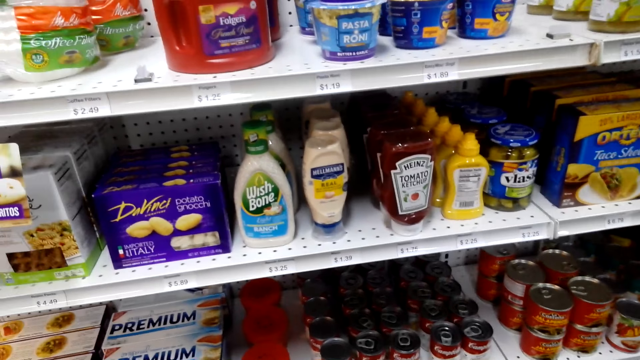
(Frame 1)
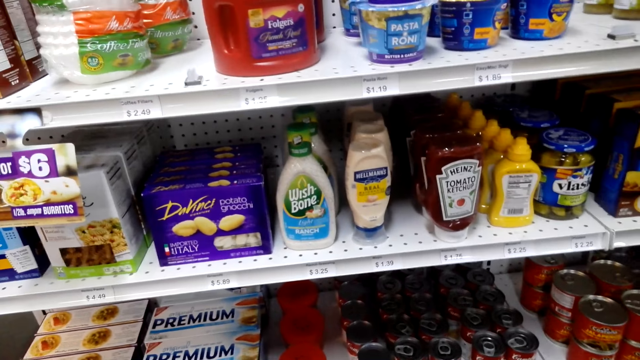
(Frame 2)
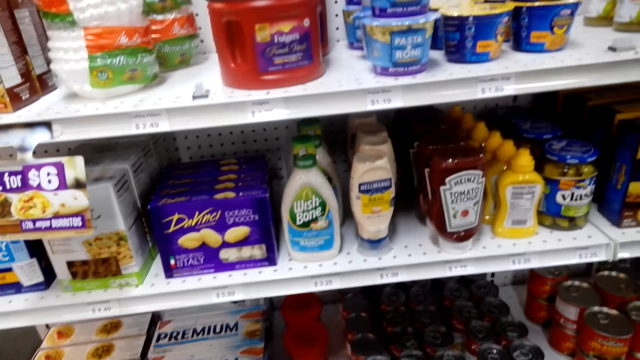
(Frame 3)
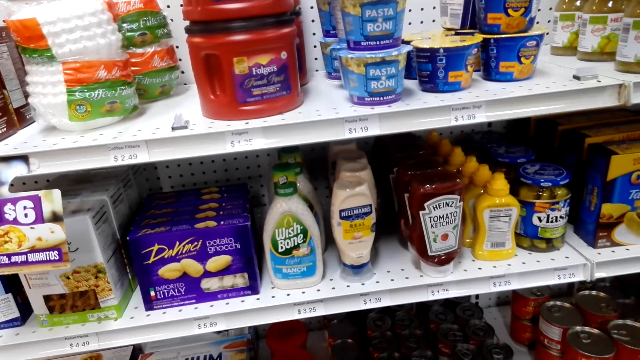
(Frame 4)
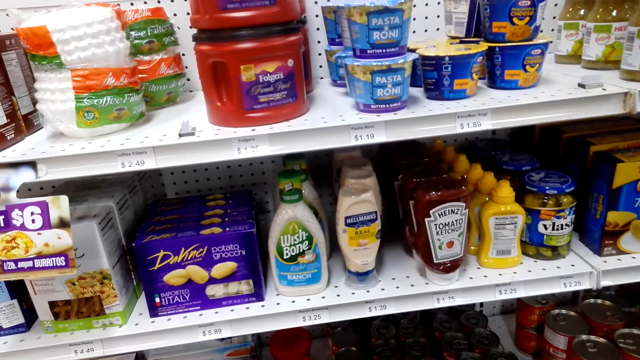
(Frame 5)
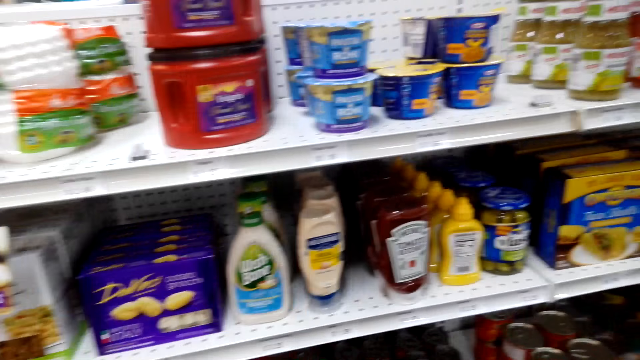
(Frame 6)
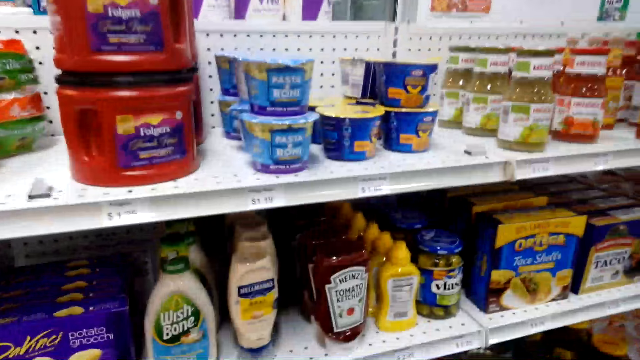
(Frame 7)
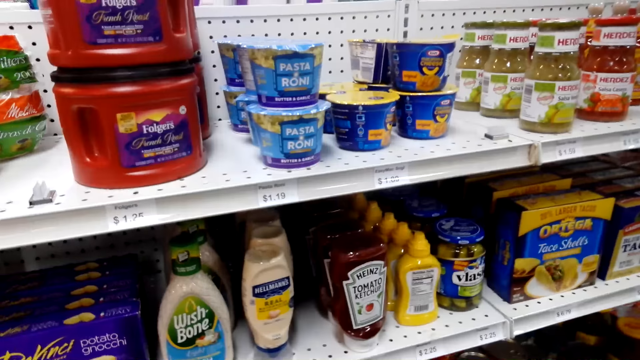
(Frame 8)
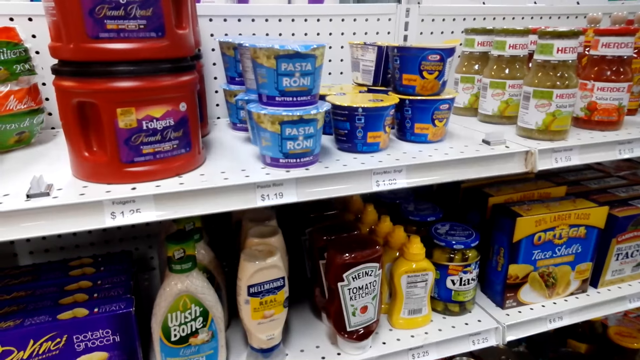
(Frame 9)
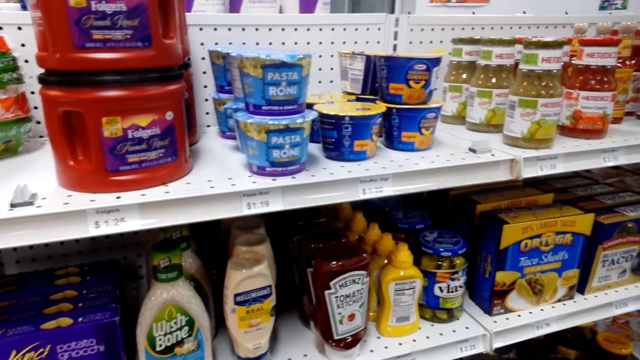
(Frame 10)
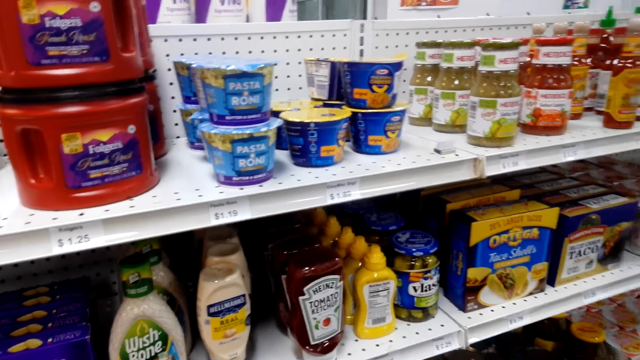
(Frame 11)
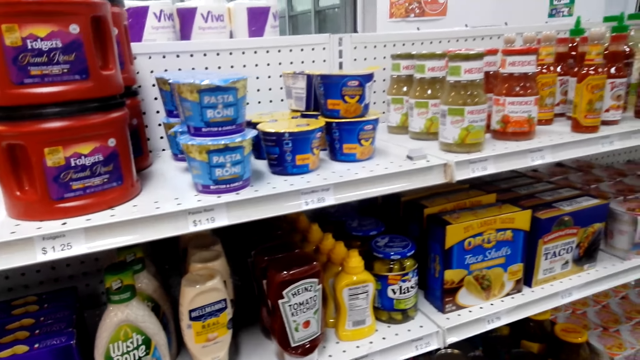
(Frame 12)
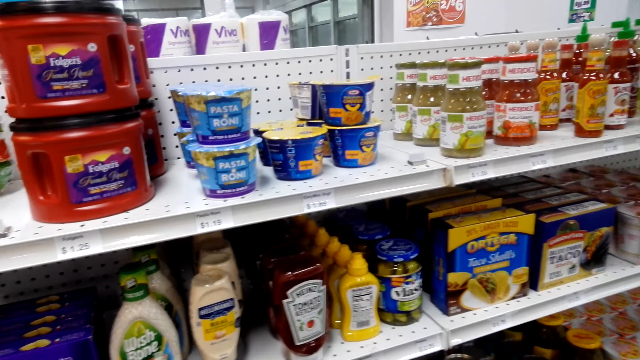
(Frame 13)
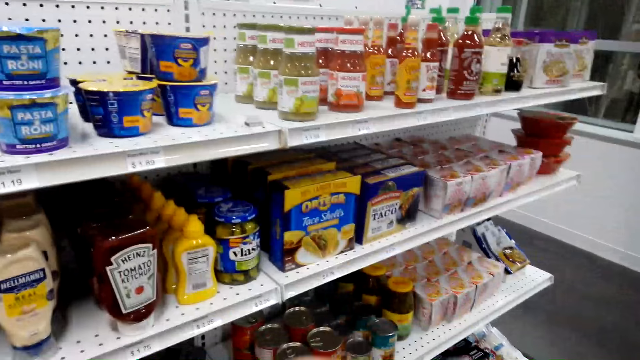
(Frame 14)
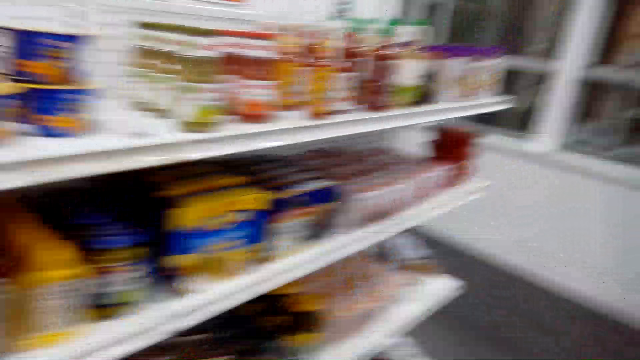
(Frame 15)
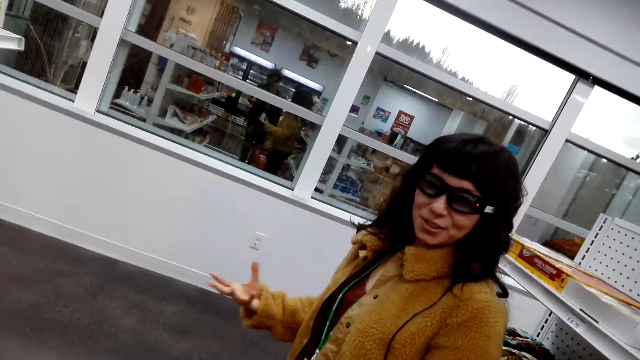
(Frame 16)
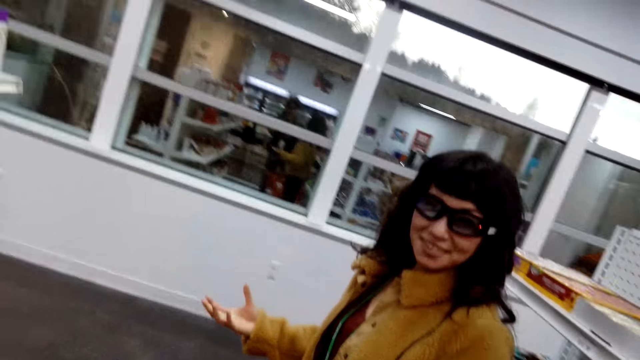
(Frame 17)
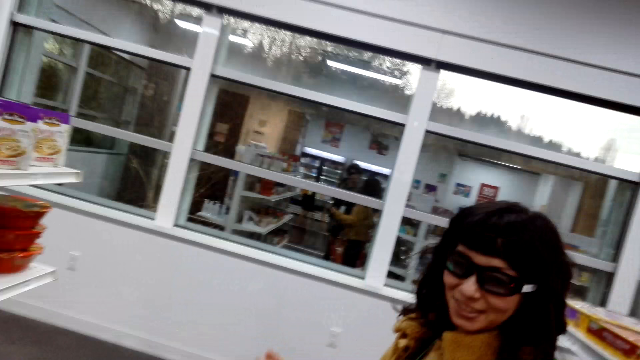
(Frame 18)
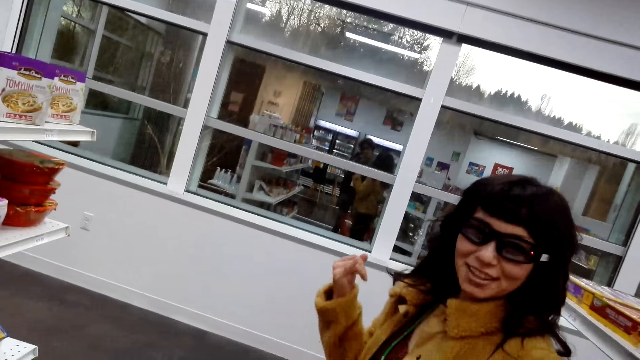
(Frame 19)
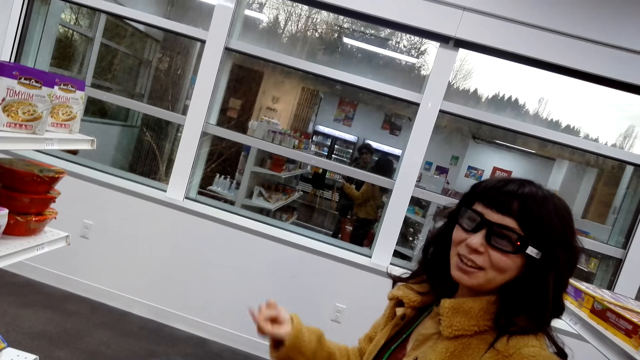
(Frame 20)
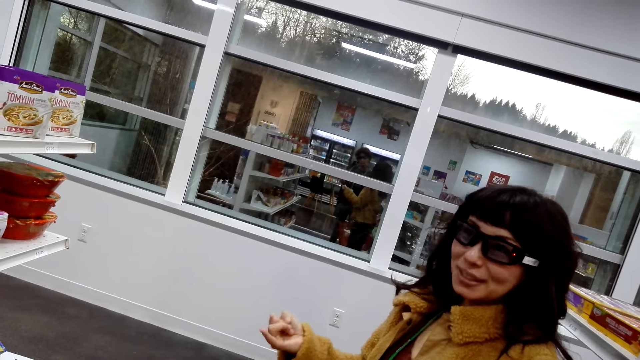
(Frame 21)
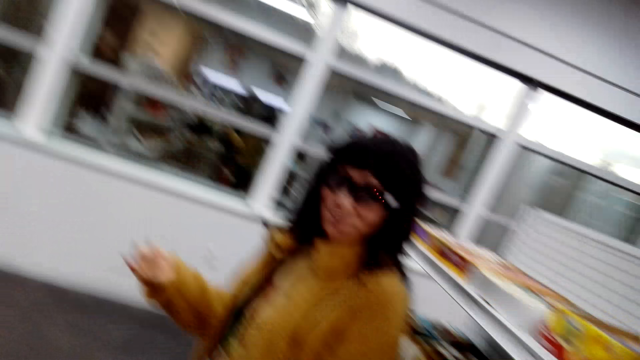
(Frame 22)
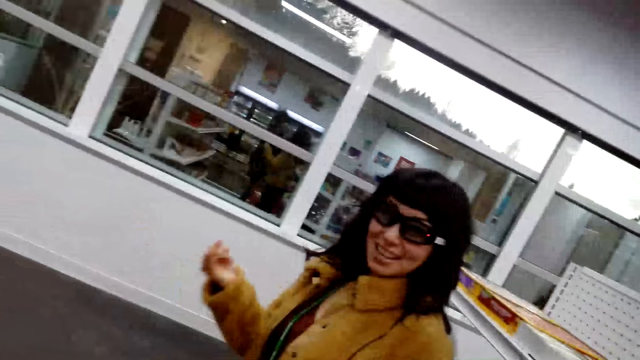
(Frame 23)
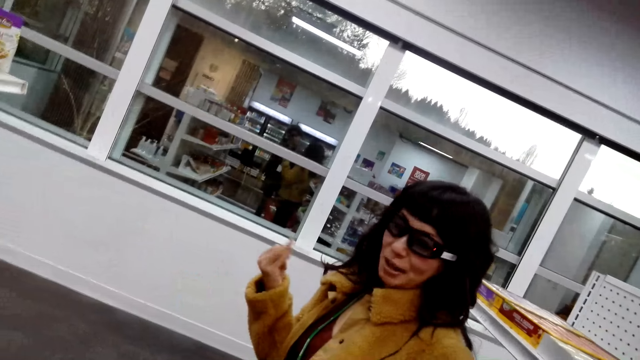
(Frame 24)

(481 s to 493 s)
A lady talks to the camera wearer.

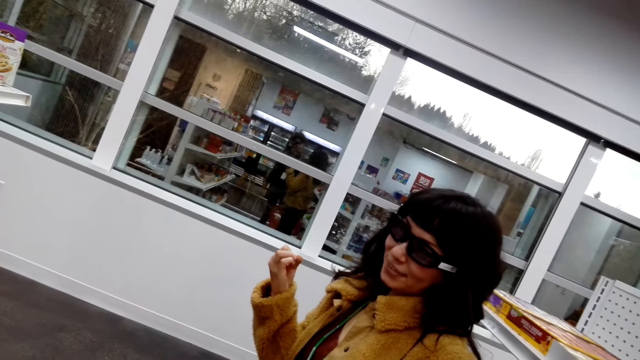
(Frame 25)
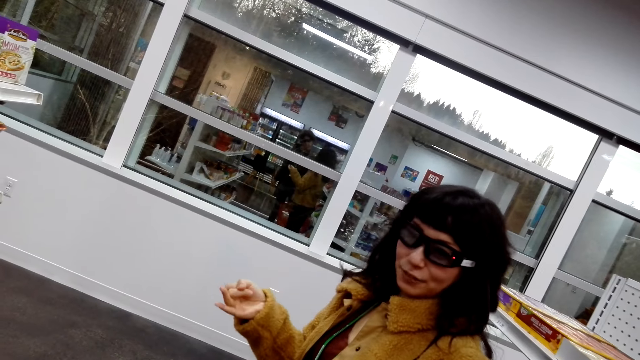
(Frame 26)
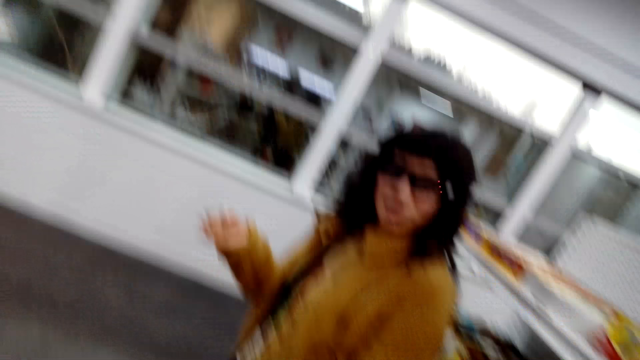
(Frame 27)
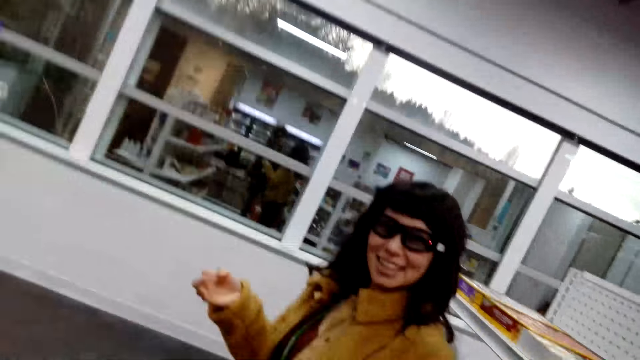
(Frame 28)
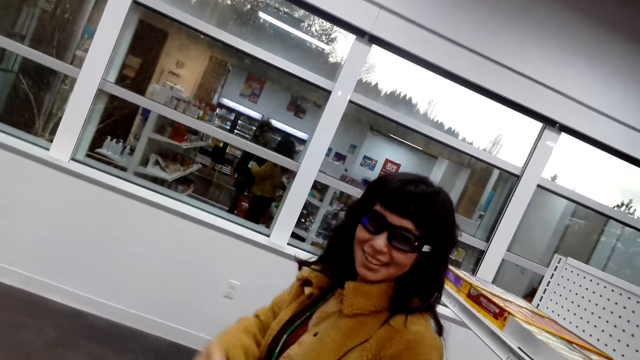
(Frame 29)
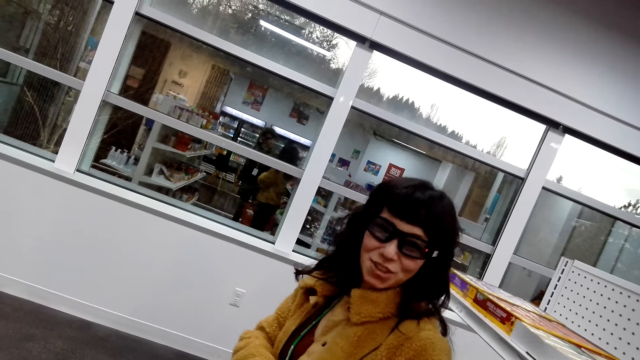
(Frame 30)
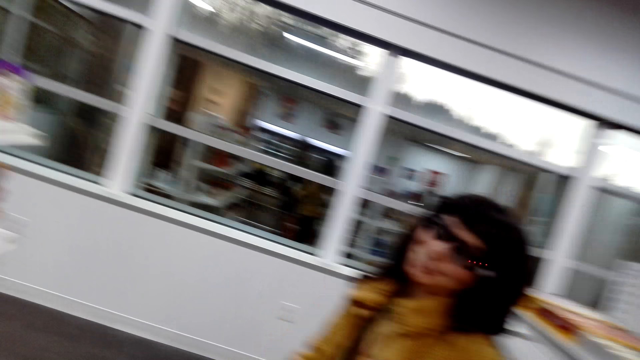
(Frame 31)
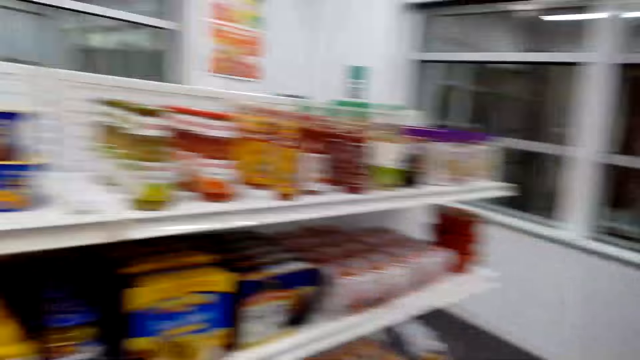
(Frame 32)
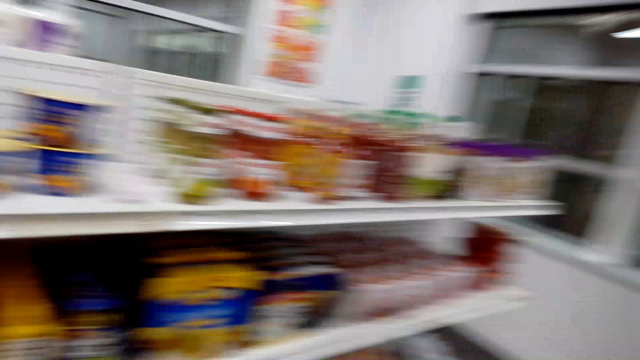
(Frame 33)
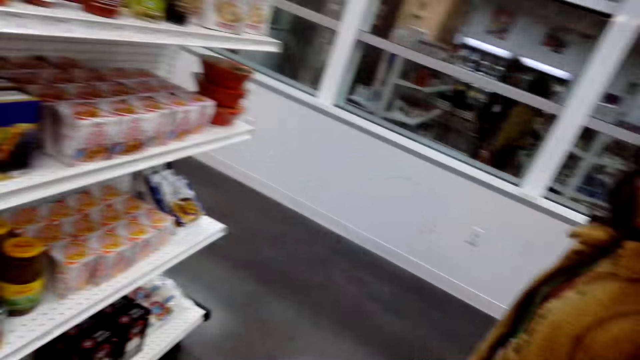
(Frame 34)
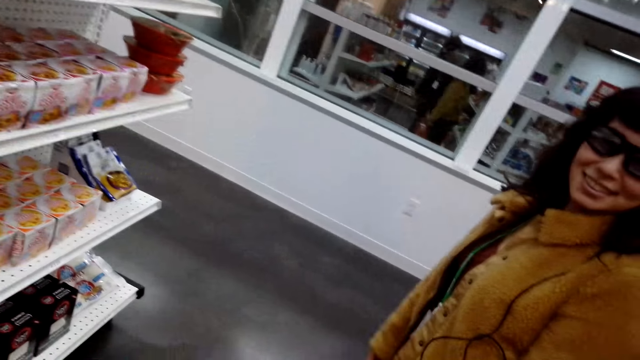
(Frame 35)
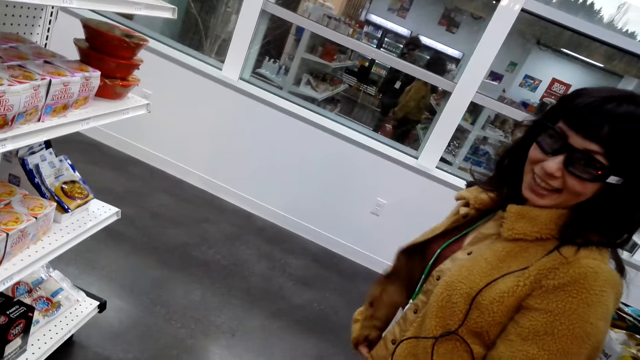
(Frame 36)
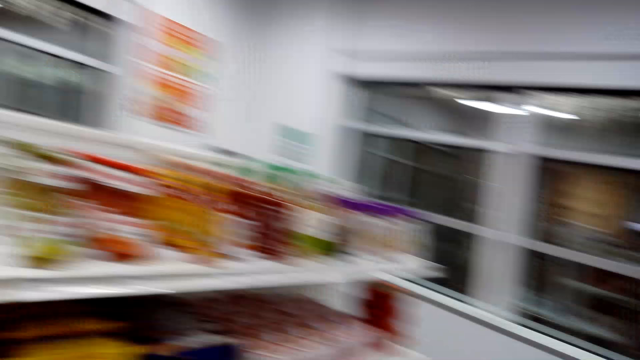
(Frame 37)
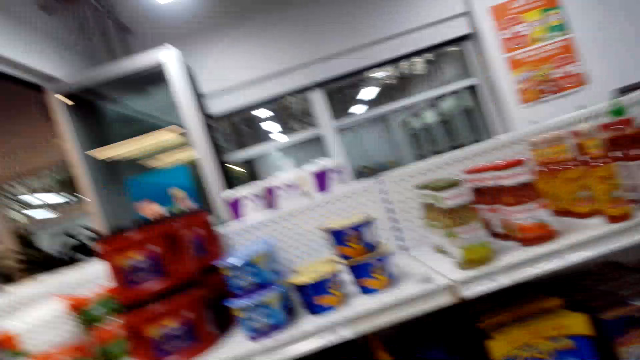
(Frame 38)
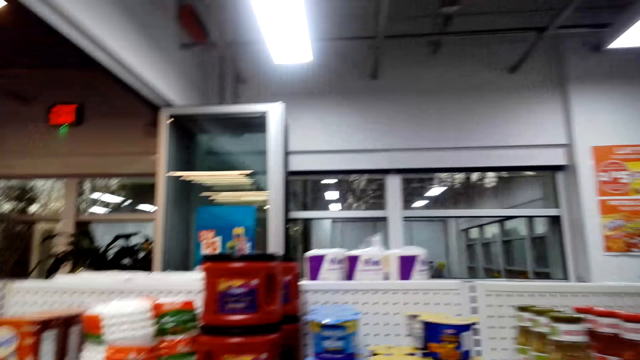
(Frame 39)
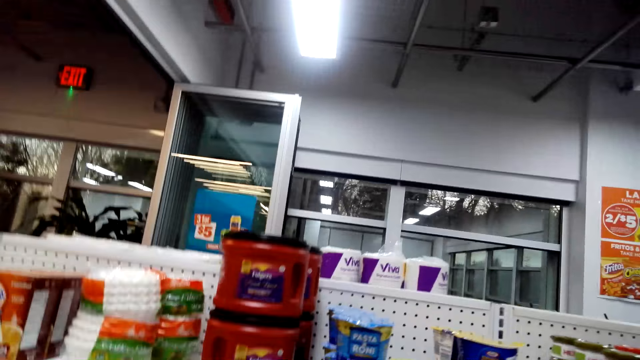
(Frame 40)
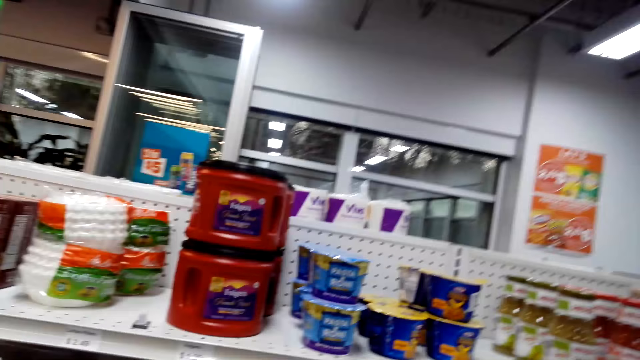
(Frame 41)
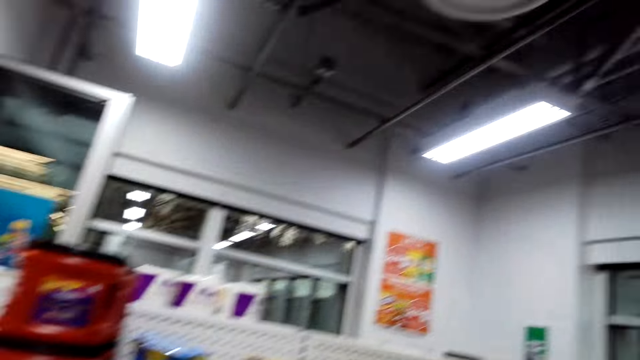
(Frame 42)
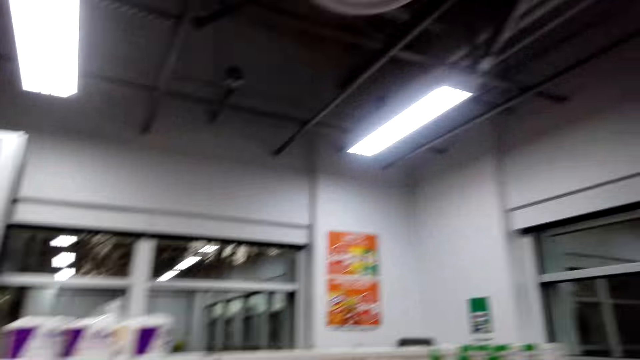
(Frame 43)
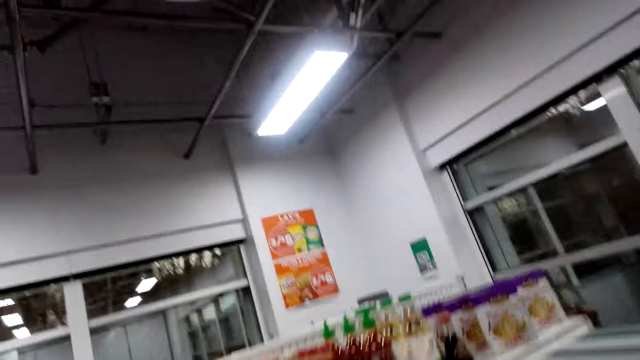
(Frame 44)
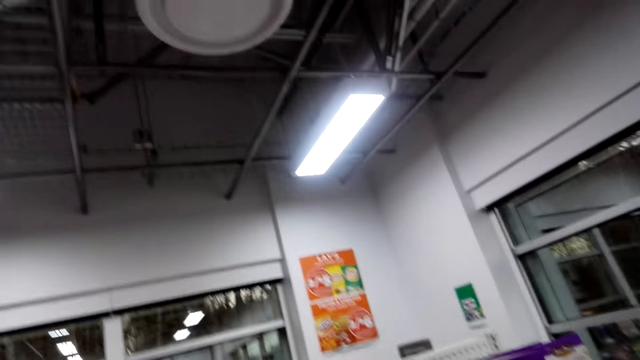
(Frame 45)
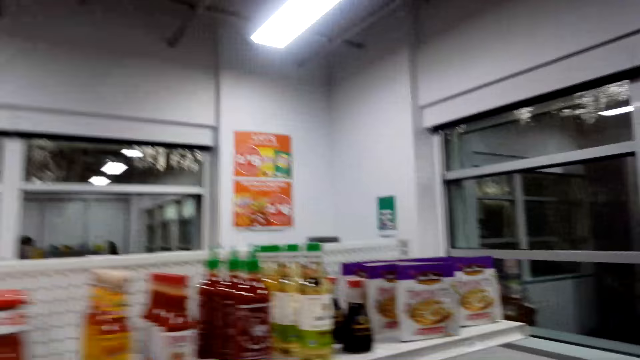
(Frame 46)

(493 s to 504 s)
The camera wearer talks to a lady.
